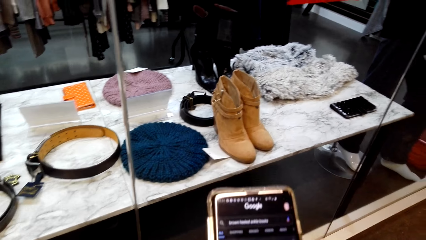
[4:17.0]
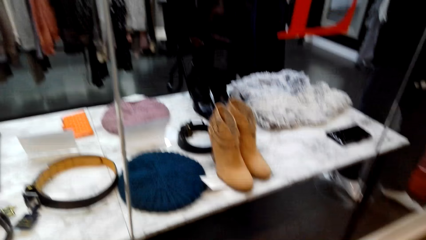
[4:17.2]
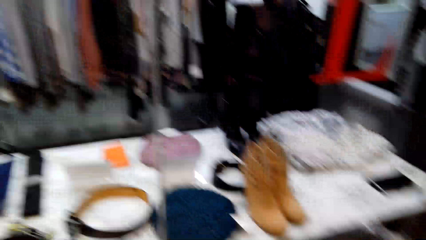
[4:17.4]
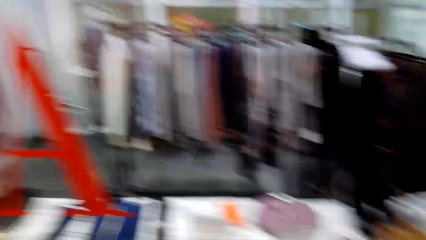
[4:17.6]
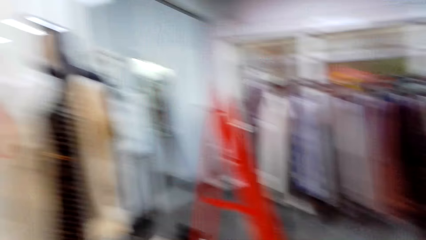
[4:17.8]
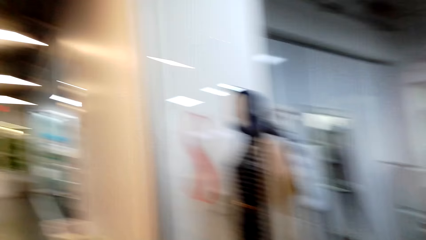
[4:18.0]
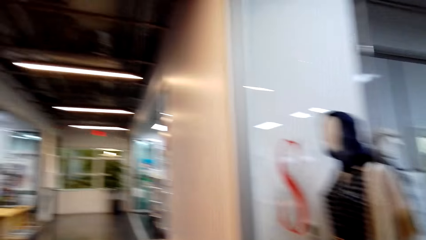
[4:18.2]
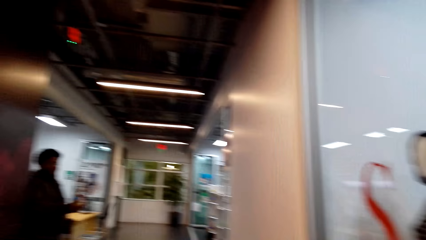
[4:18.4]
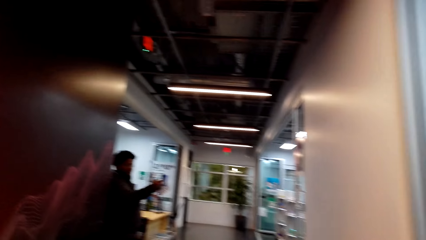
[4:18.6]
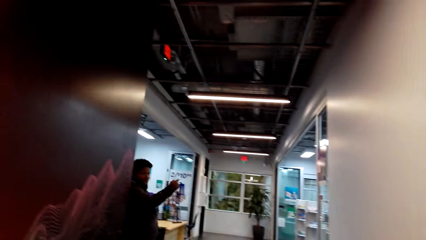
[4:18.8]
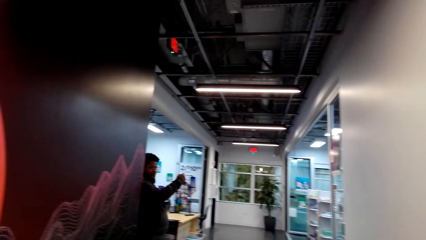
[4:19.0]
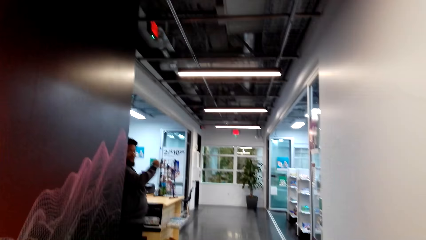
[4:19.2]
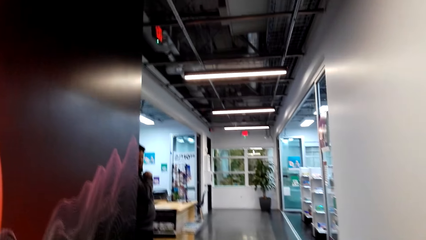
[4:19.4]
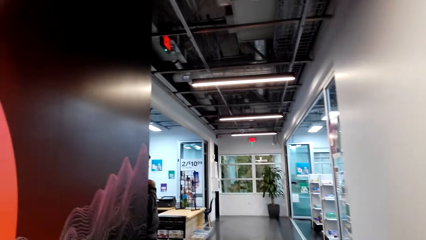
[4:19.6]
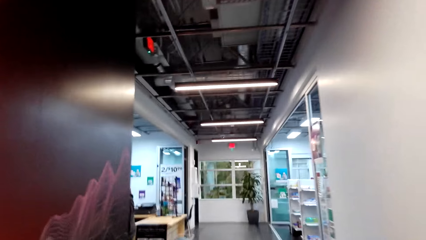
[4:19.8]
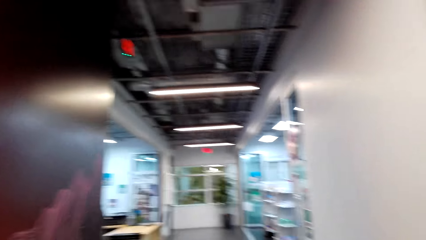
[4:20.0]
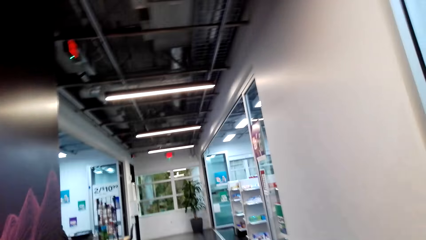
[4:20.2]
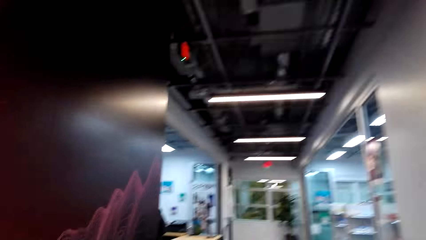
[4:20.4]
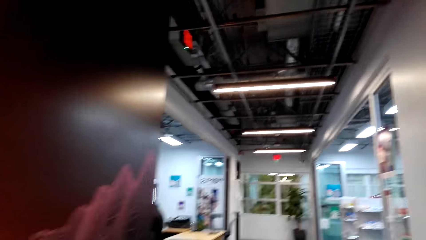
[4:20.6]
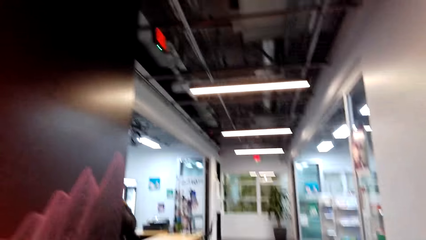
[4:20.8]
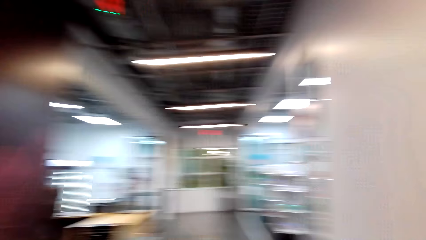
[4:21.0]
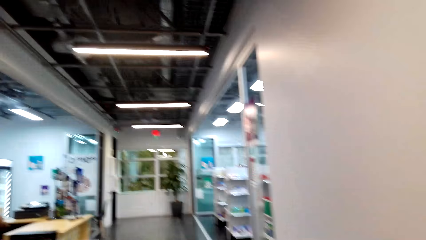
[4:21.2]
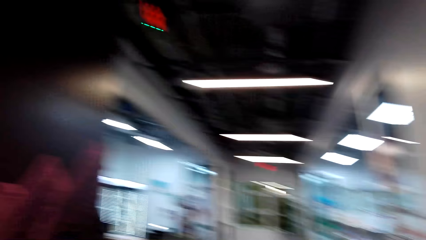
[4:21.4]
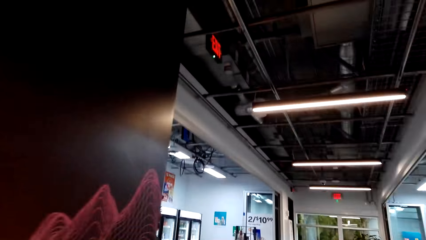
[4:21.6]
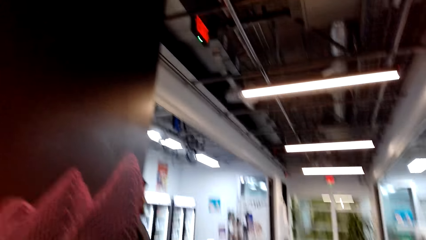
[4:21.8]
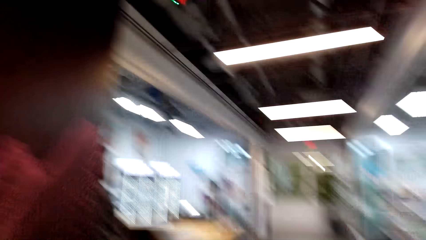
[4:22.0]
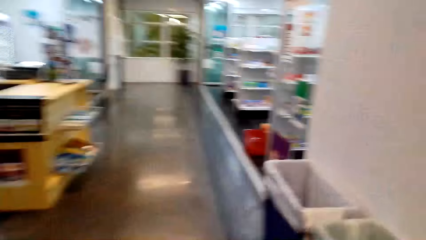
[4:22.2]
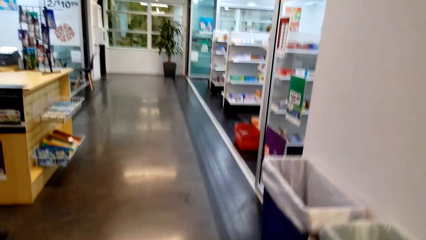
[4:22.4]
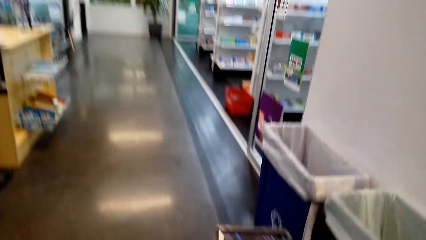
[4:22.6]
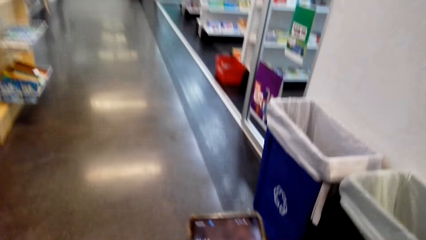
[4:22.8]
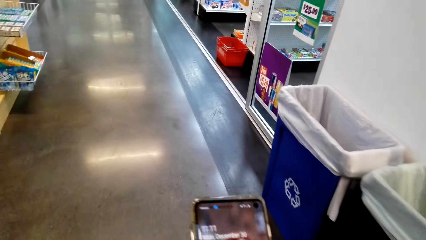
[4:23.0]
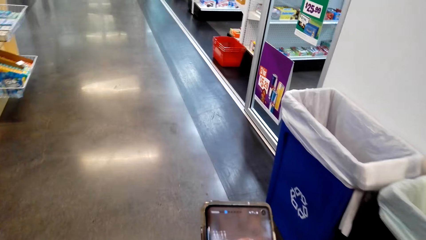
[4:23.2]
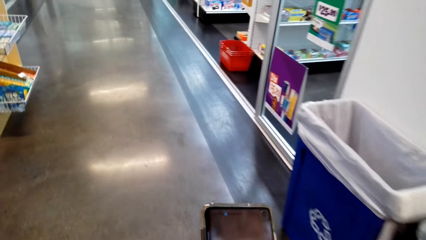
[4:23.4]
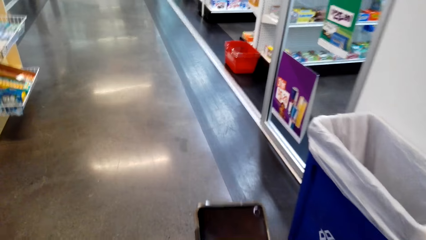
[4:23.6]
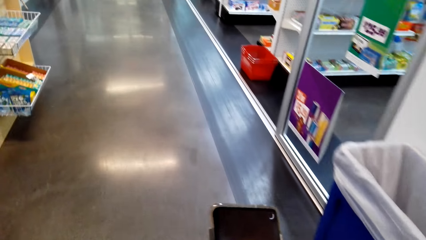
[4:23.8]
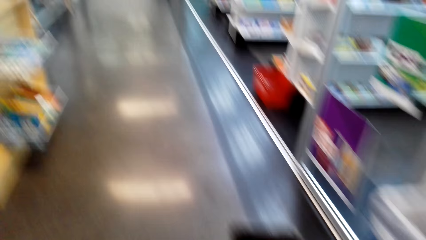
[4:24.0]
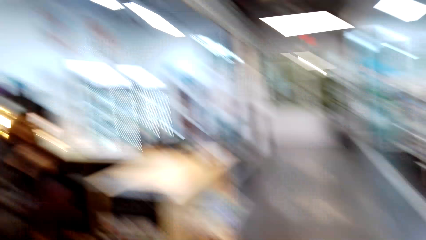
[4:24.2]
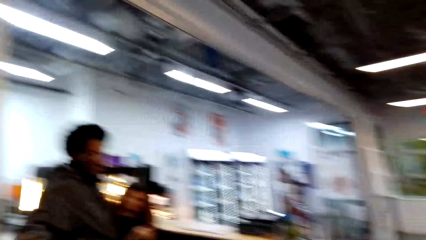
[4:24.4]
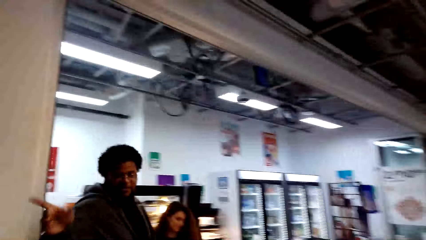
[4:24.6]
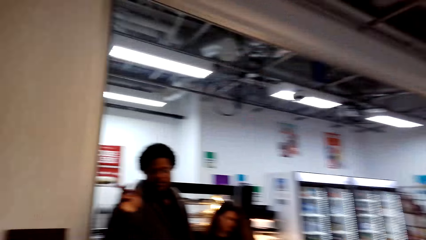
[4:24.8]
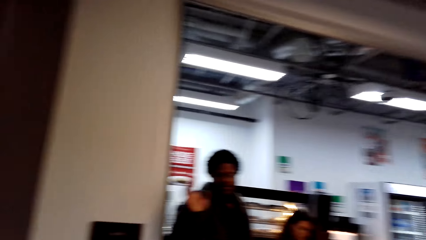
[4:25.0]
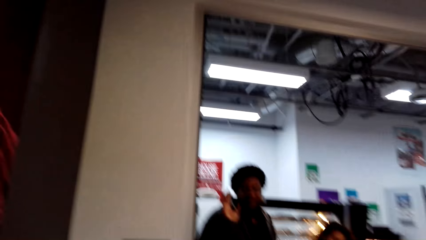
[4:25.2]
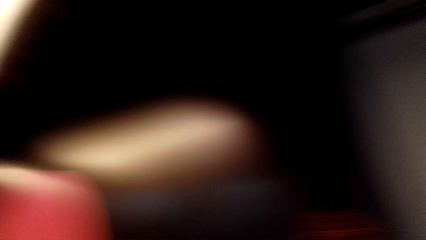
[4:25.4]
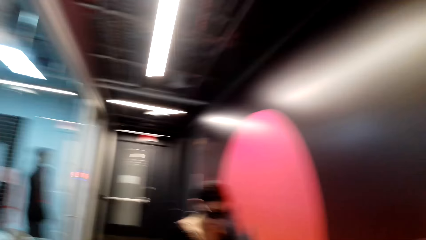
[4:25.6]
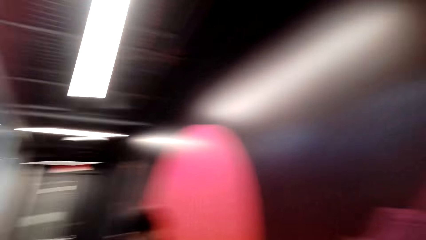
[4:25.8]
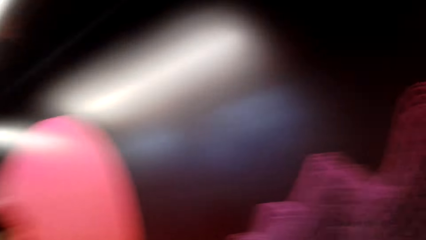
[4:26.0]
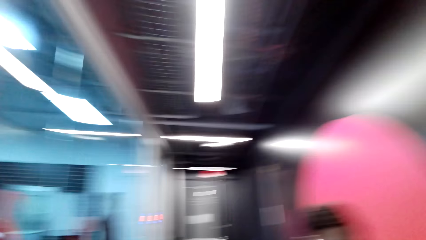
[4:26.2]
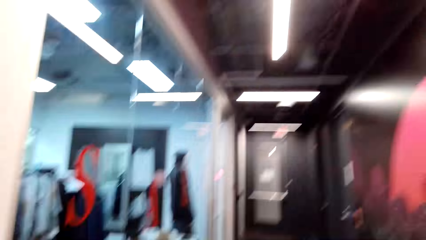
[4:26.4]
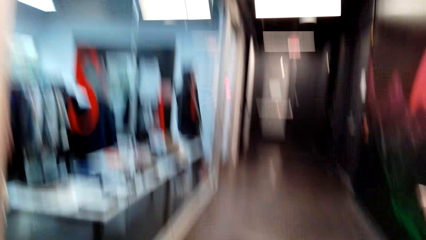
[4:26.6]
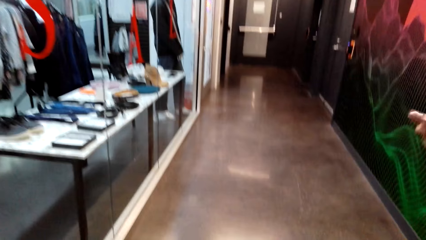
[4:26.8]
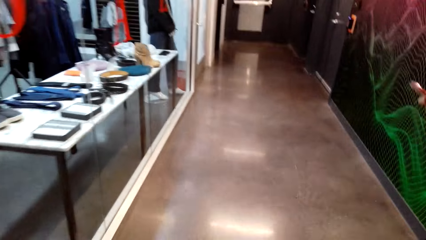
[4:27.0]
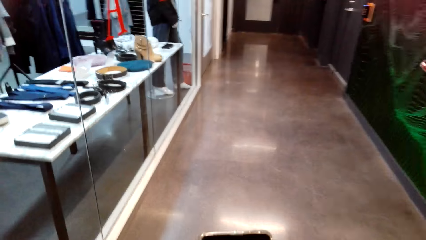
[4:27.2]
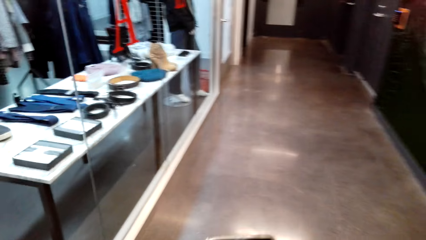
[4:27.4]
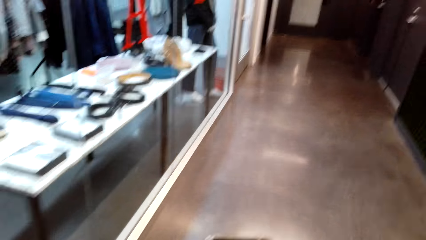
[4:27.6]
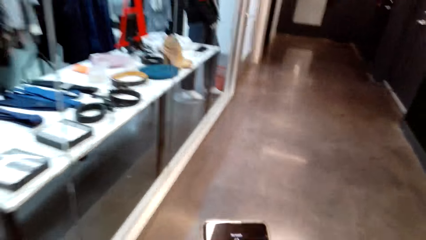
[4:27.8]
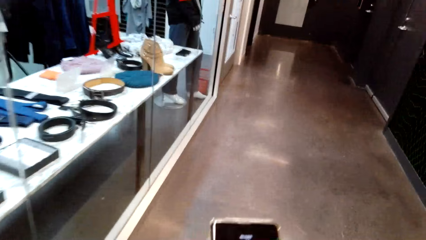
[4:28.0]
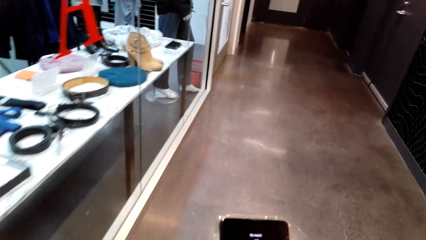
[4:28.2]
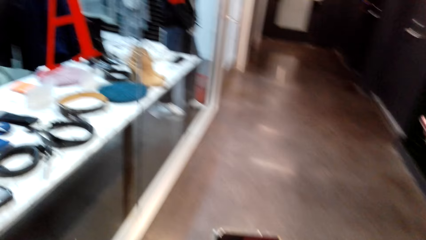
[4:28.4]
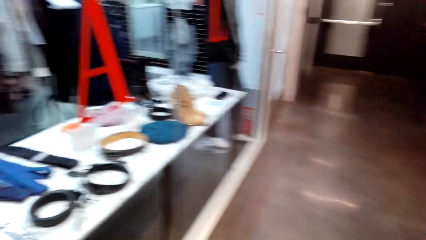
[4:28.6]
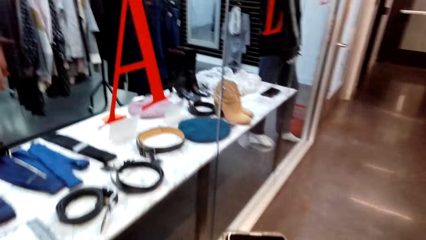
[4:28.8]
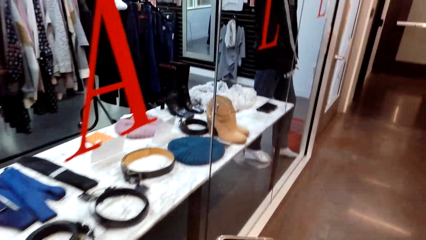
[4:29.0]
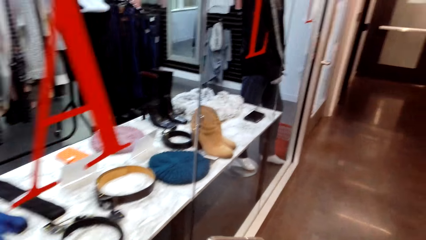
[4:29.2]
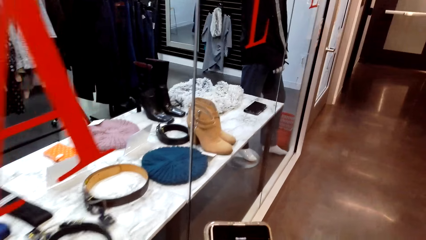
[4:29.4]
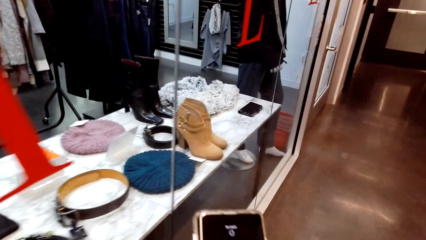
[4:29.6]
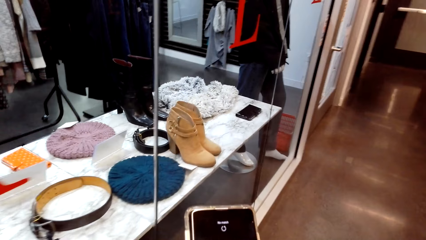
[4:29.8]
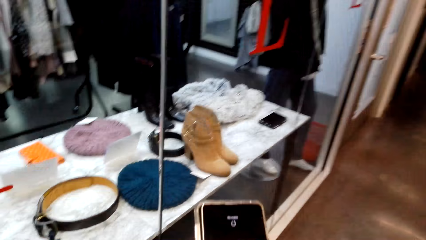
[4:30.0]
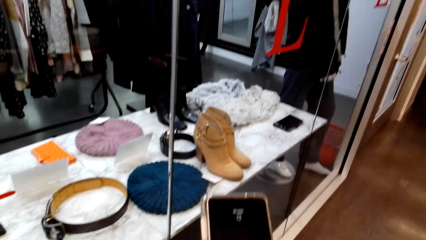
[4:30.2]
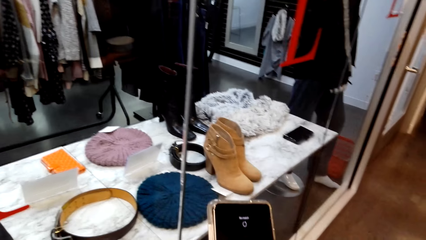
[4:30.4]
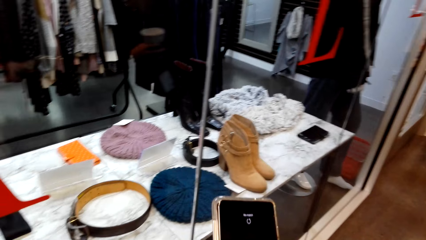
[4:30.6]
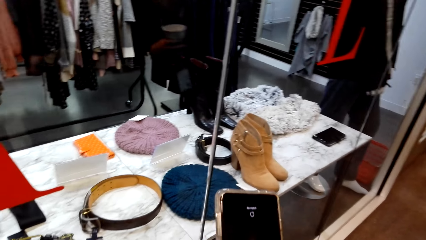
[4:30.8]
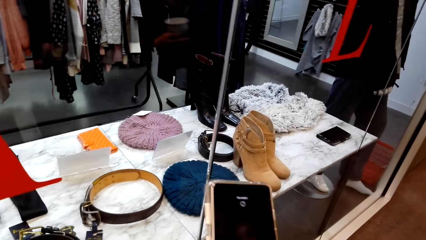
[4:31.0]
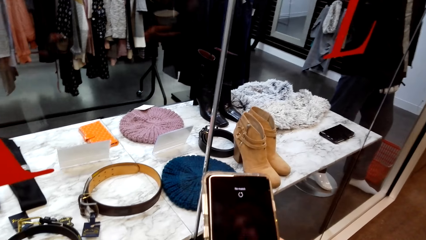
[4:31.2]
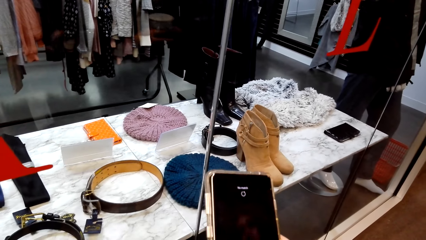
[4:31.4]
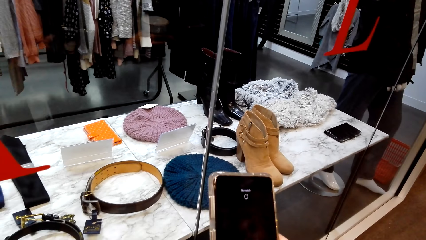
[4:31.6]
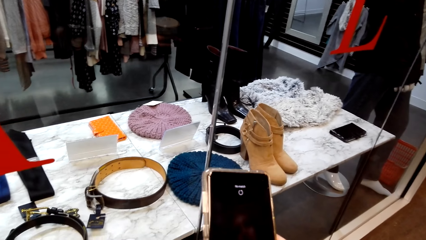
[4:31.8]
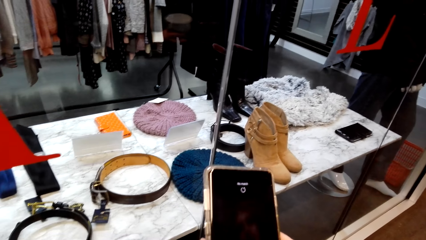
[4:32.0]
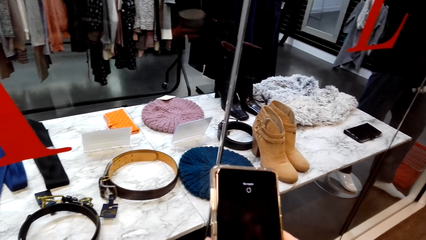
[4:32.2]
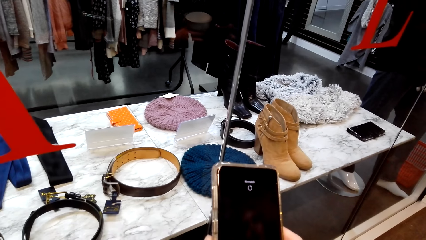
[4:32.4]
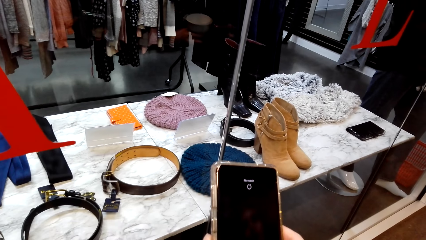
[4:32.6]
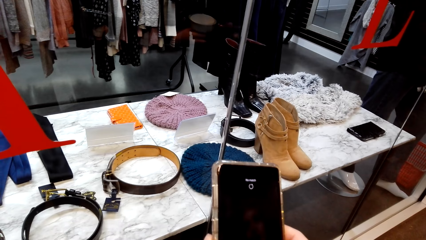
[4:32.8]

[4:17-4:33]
The camera wearer looks around. A man talks to the camera wearer. The man moves. The camera wearer uses the phone and walks around the store. The man talks to the camera wearer. The man communicates with the camera wearer and another person. The camera wearer uses the phone and walks around the store again. They use the phone.
